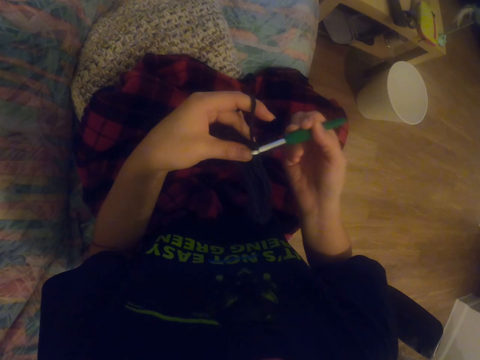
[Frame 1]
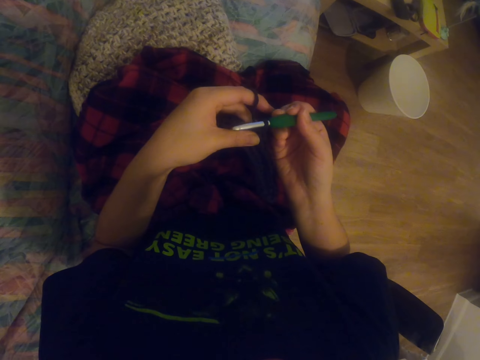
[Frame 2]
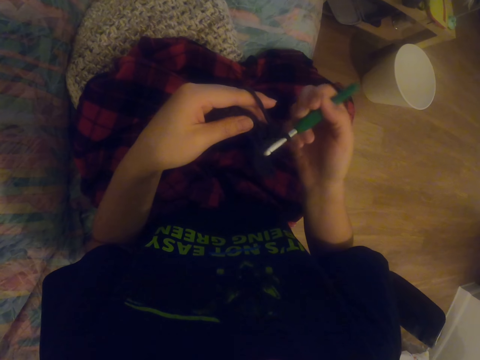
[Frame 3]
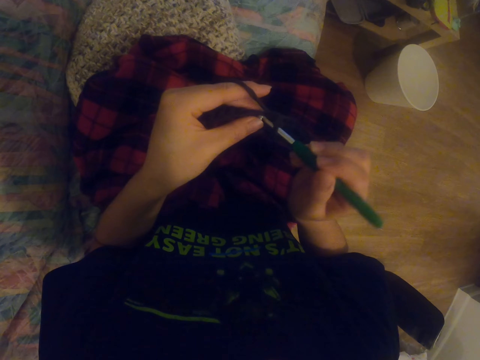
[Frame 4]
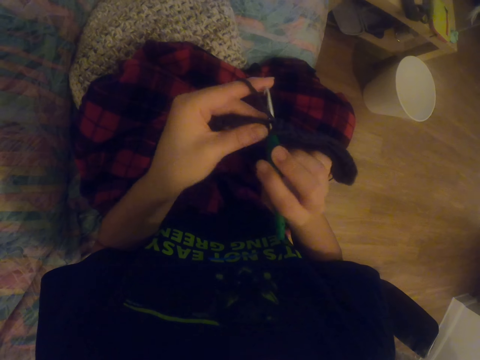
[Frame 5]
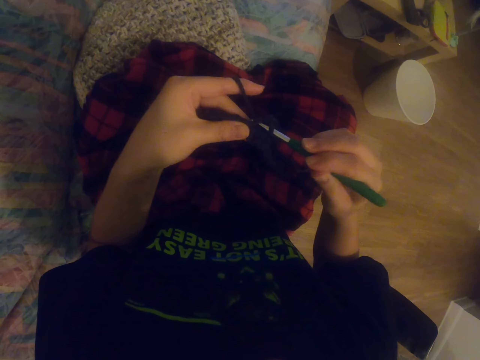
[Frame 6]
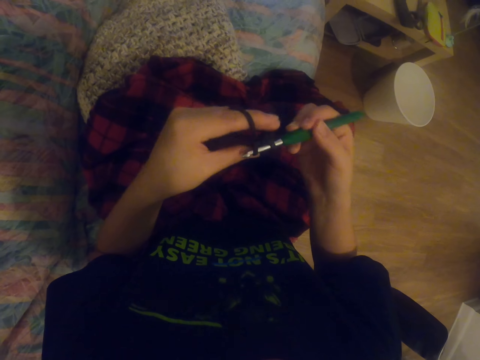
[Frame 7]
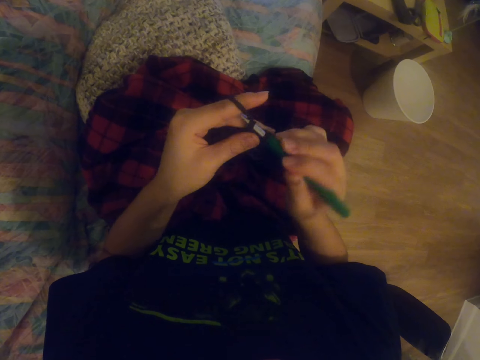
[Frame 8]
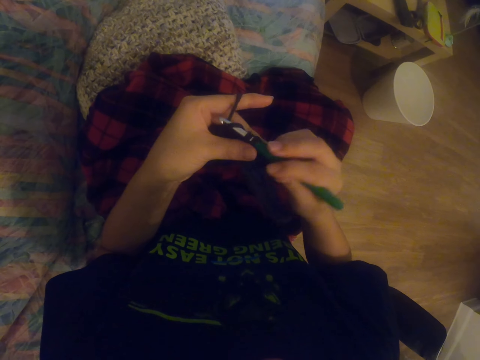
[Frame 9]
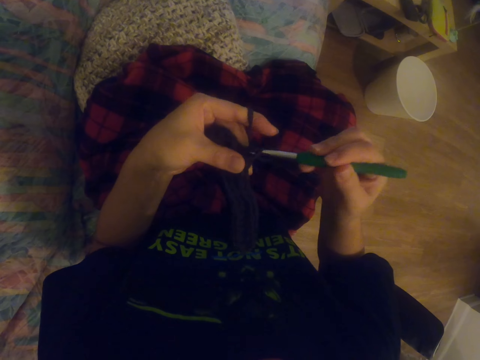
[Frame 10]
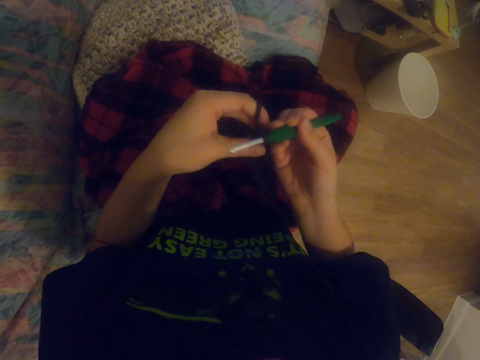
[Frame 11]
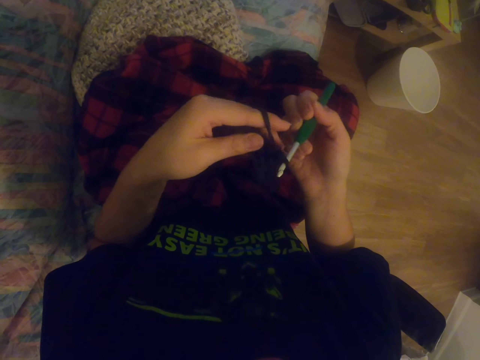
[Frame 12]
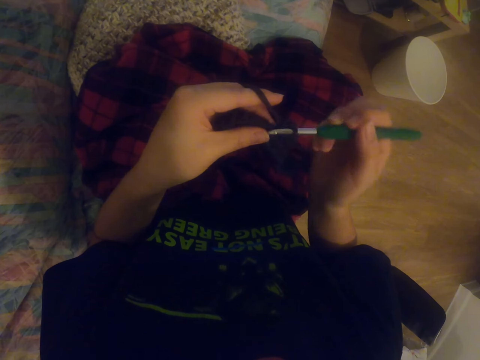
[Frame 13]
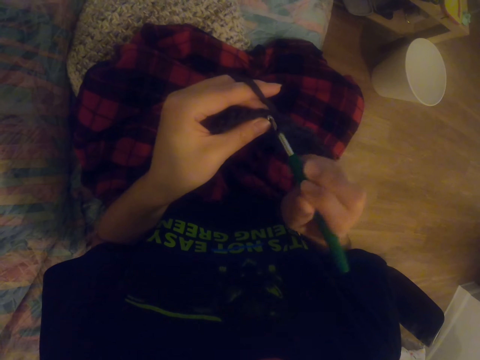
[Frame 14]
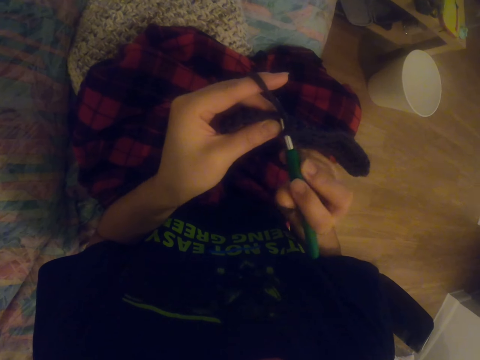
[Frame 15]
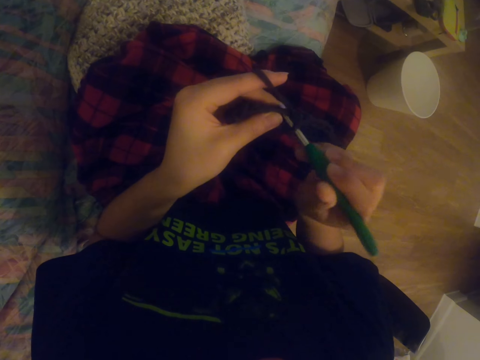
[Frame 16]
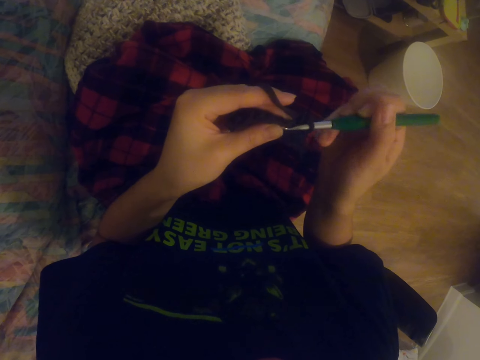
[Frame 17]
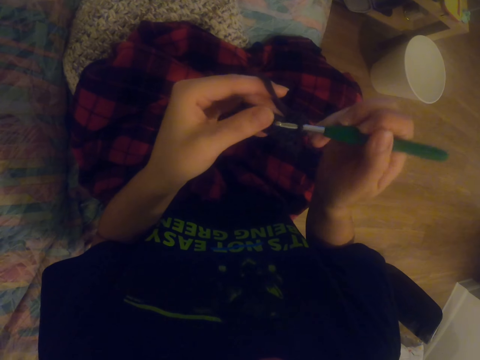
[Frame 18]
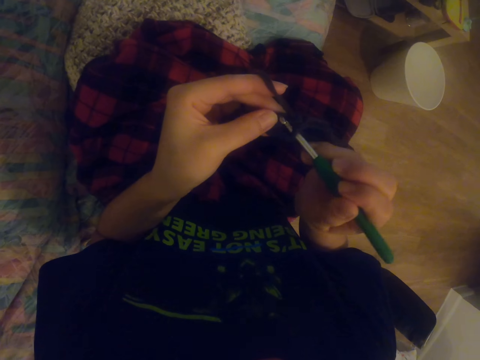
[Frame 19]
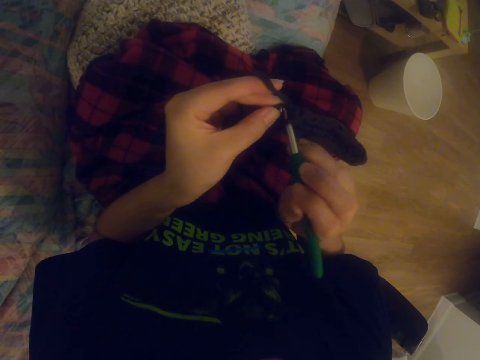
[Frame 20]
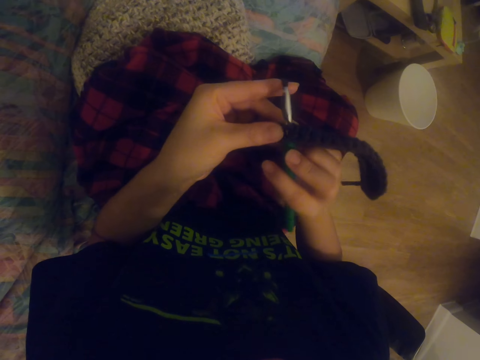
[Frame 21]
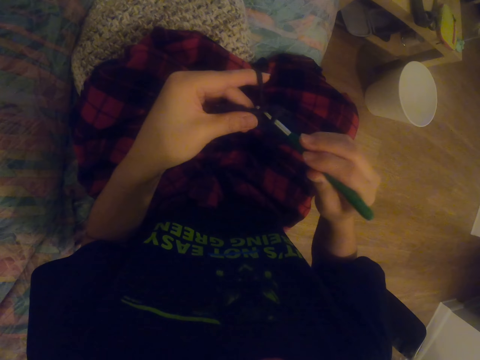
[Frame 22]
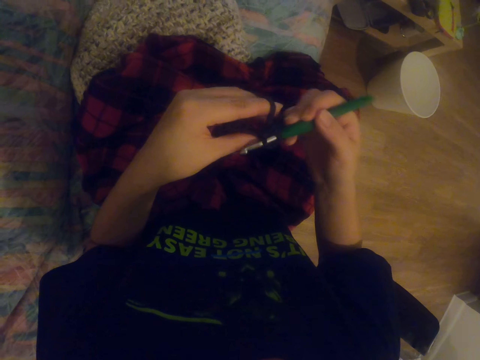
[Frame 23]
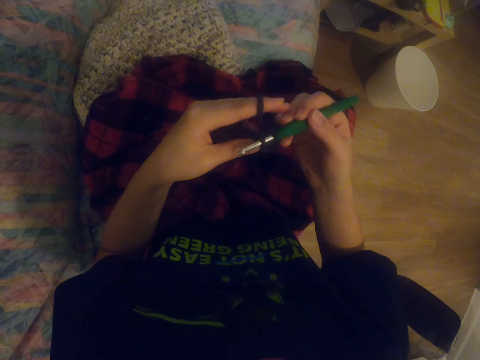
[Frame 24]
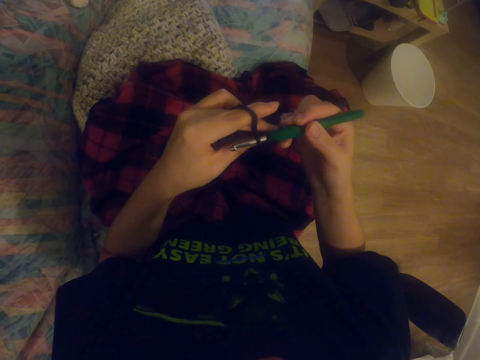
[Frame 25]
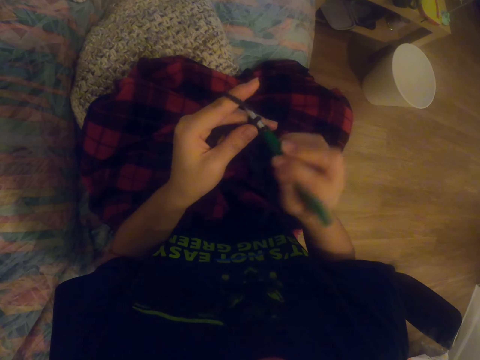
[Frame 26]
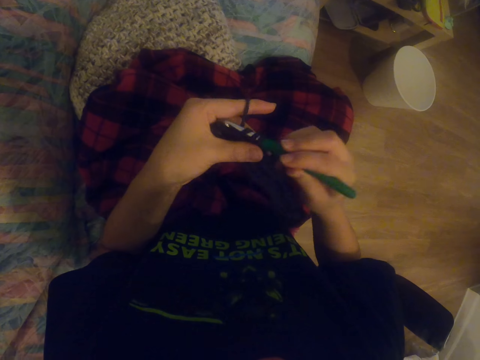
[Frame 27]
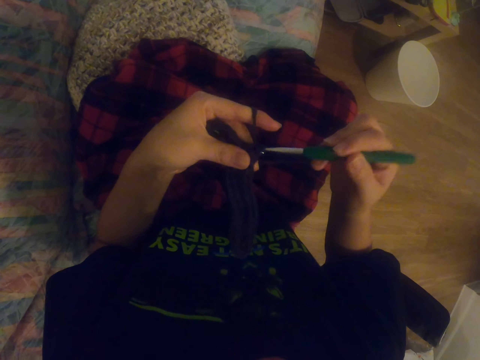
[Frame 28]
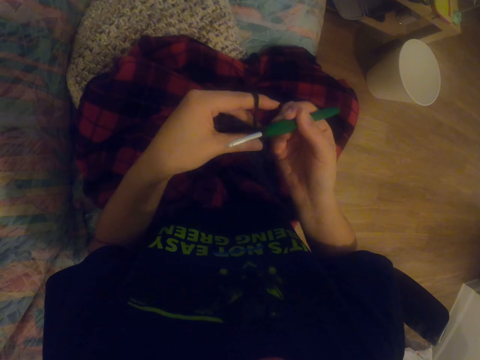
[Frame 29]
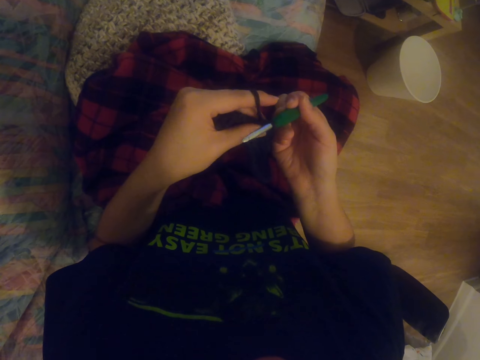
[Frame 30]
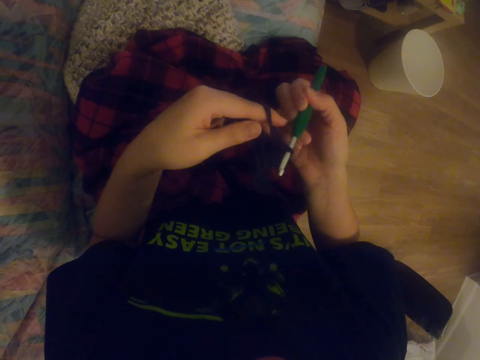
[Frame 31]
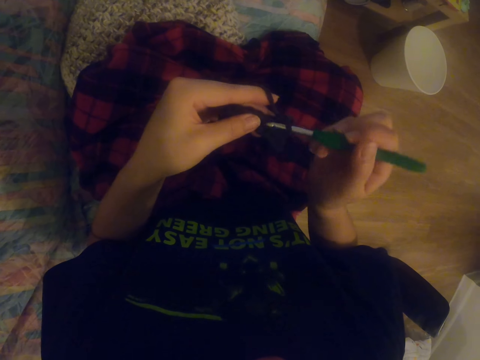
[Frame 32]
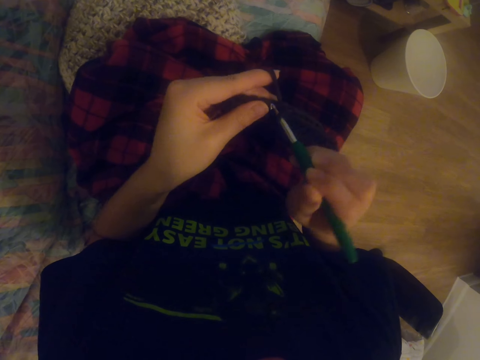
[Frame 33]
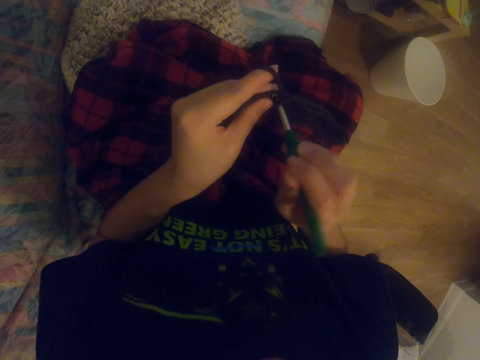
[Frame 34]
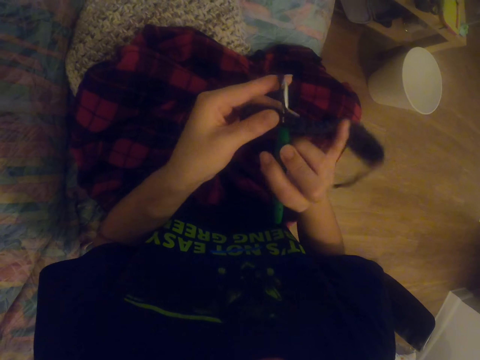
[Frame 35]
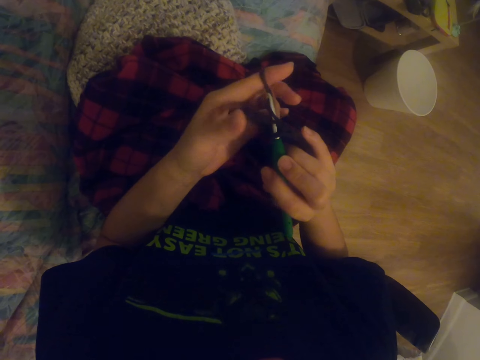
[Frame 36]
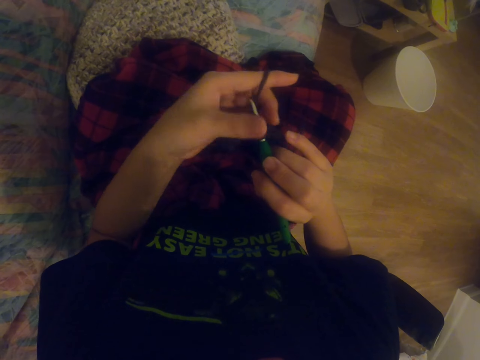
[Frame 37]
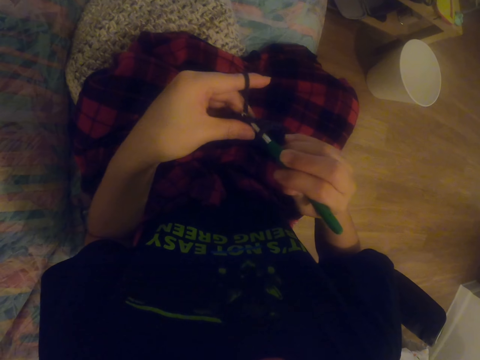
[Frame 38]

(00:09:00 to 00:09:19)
The camera wearer knits the sock with the knitting needle. They knit the sock with the knitting needle repeatedly.

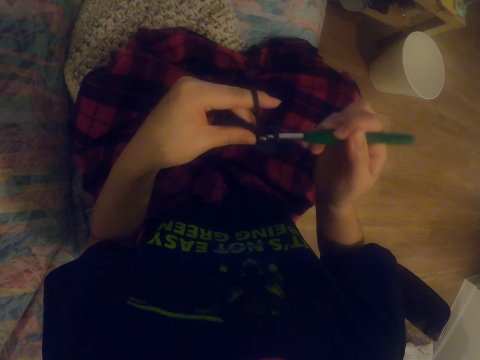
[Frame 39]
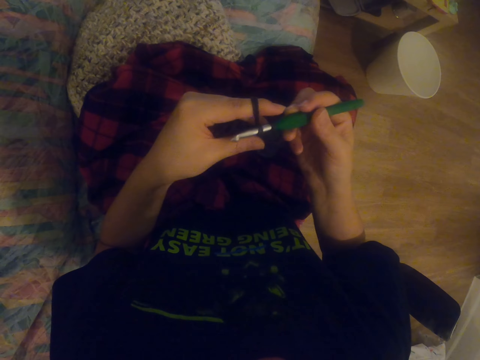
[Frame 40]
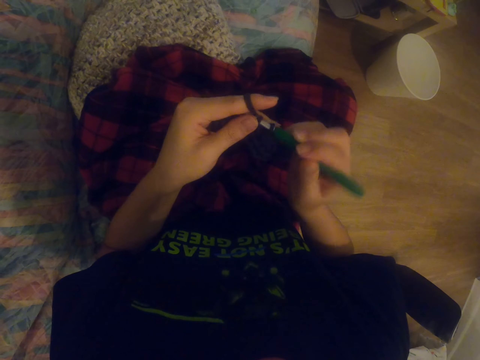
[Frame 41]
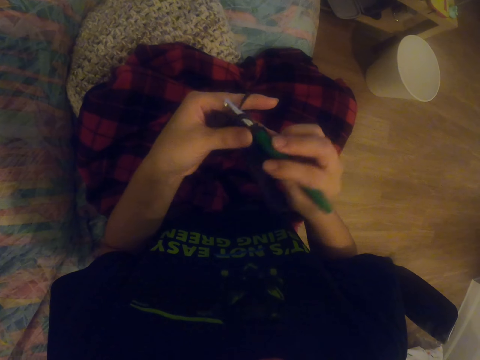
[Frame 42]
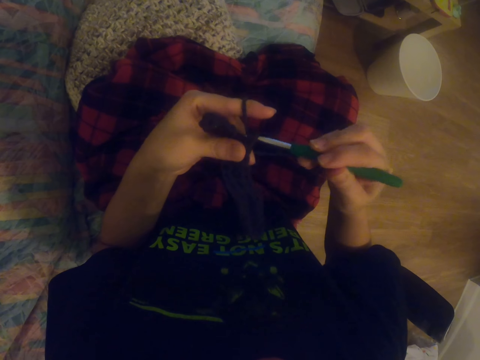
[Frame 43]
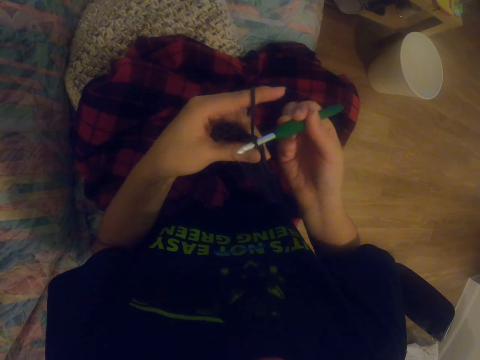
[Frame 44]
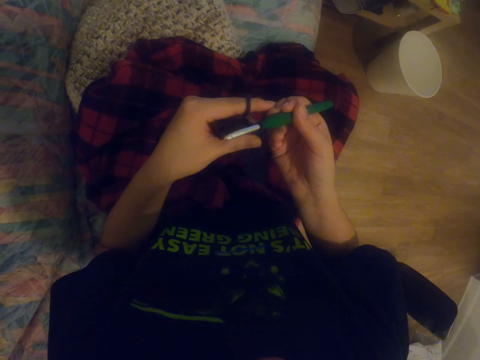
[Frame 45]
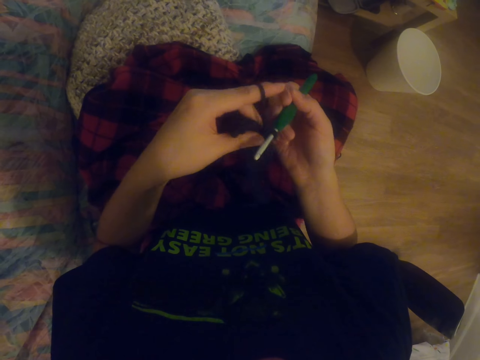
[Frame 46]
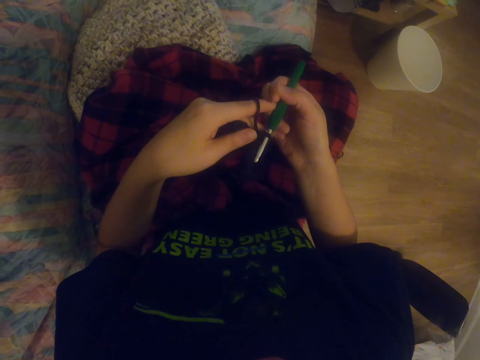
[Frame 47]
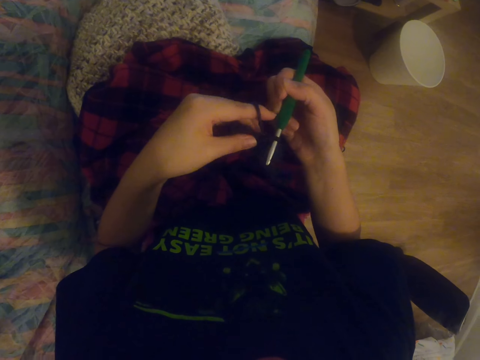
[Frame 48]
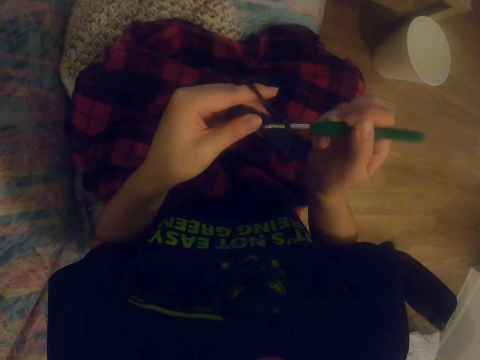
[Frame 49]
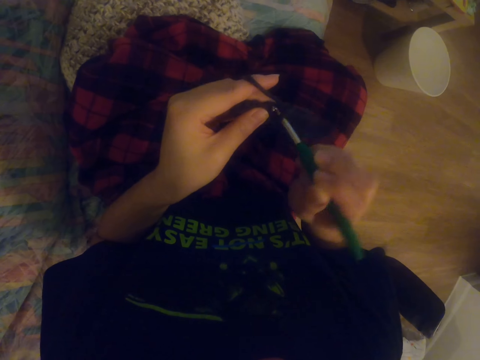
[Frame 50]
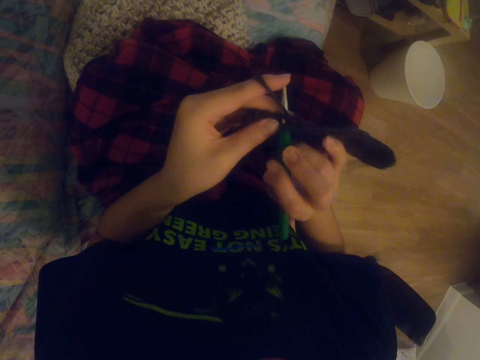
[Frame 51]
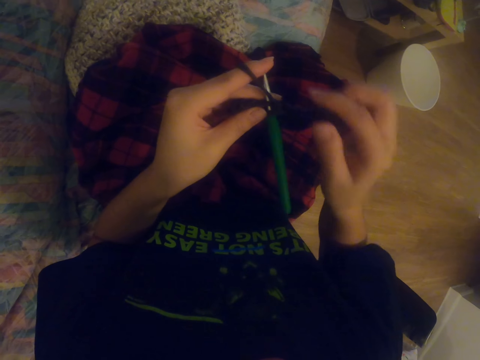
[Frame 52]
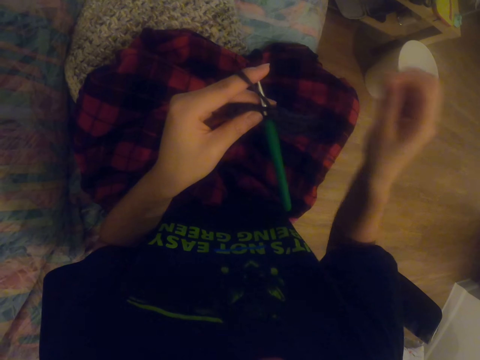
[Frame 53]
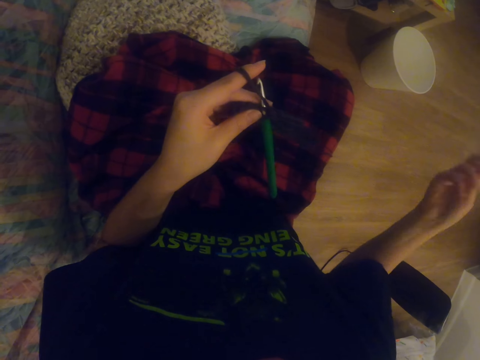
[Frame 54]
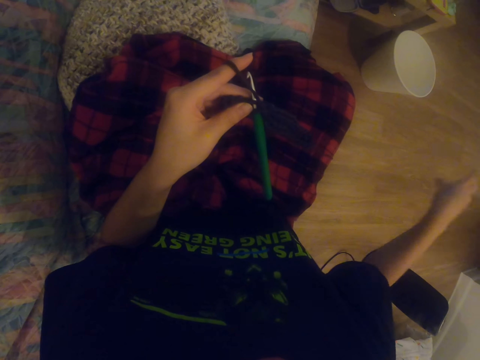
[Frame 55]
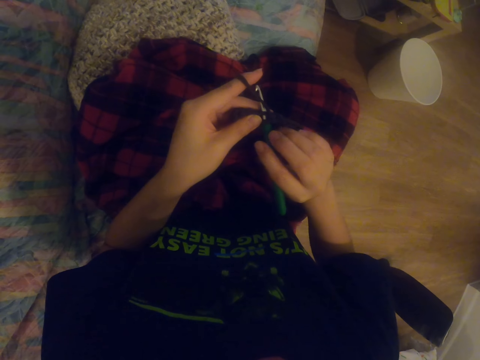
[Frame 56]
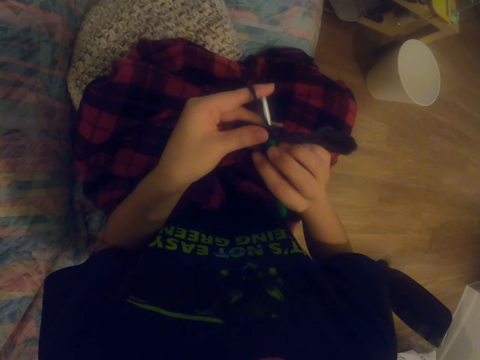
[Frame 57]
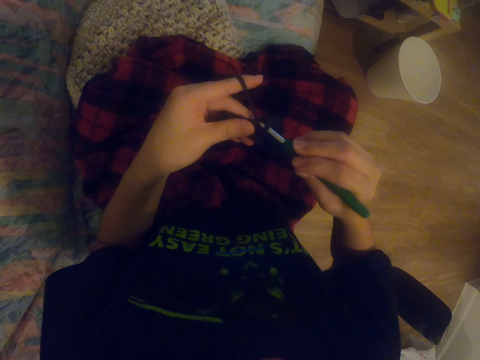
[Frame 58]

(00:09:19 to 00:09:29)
The camera wearer knits the sock with the knitting needle. They knit the sock with the knitting needle again. They remove something from the fabric.
